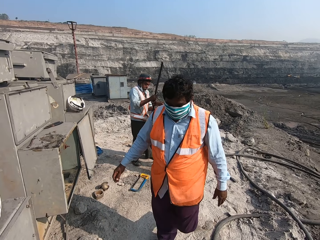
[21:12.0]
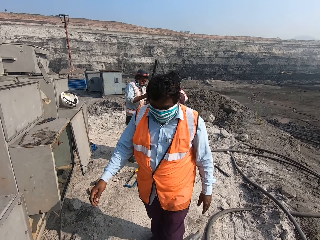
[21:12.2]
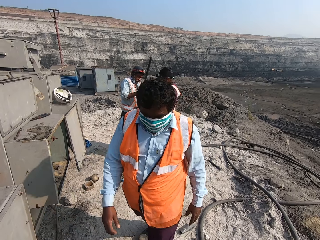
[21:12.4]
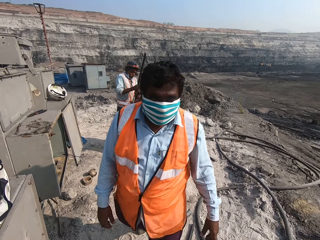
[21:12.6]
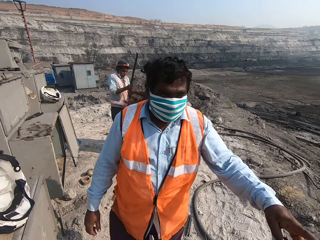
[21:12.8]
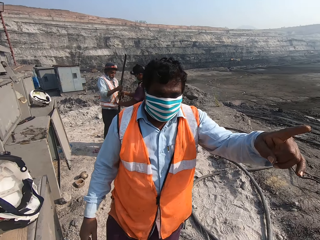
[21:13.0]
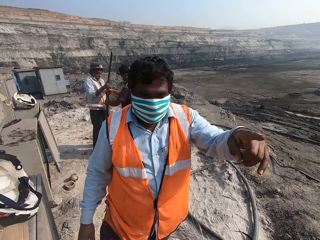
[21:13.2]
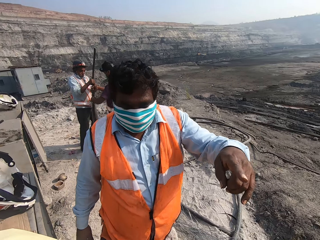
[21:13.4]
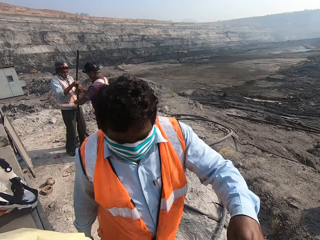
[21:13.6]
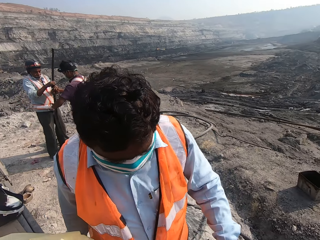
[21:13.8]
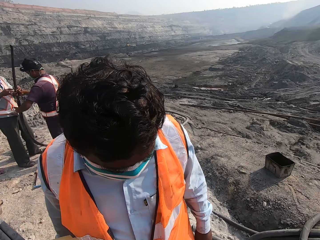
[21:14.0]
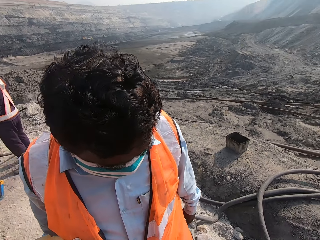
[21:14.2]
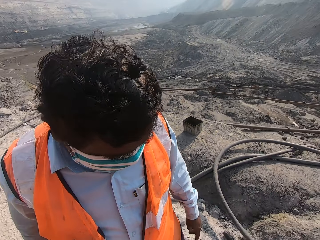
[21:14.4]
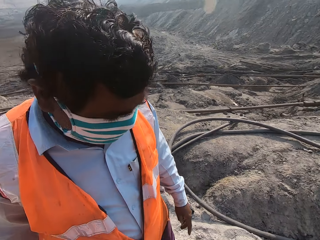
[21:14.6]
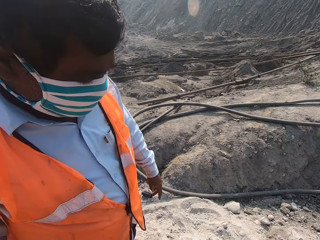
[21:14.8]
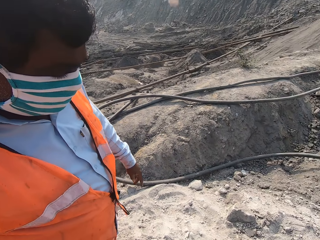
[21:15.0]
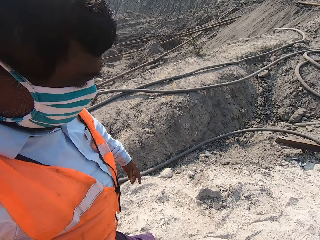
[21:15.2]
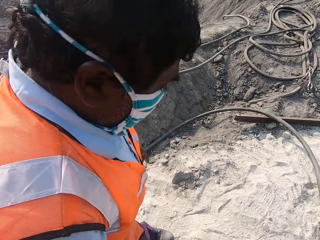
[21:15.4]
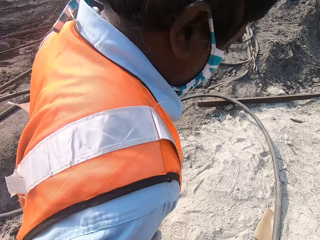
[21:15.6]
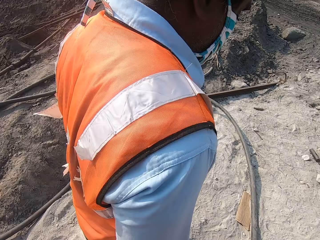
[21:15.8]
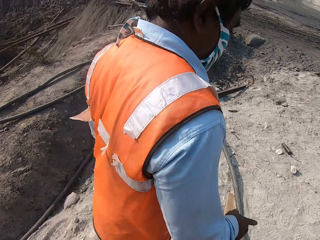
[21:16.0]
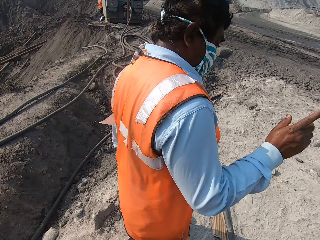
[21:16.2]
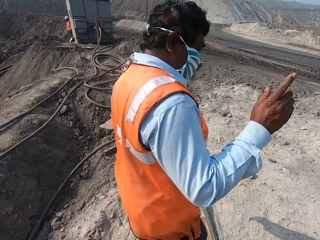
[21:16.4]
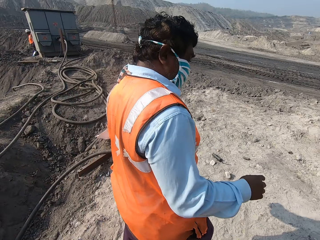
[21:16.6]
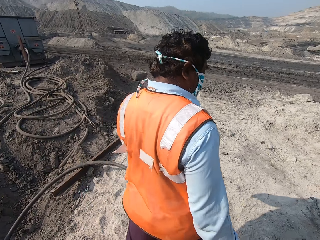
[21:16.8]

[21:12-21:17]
The camera wearer talks to a man. They walk back.

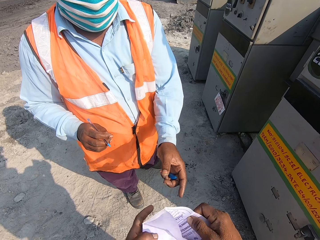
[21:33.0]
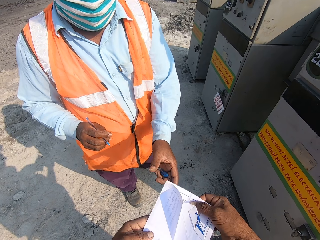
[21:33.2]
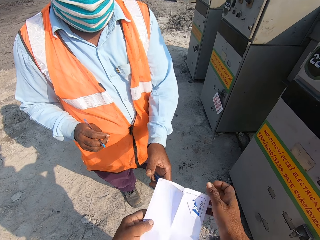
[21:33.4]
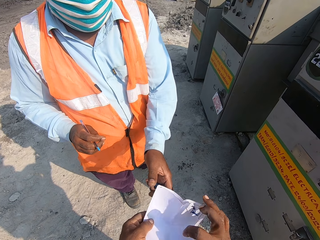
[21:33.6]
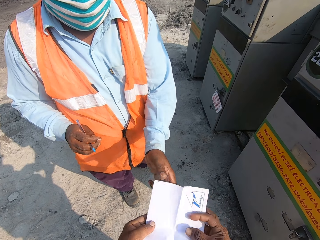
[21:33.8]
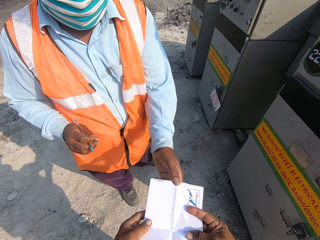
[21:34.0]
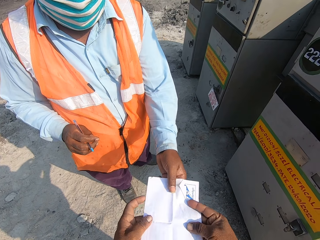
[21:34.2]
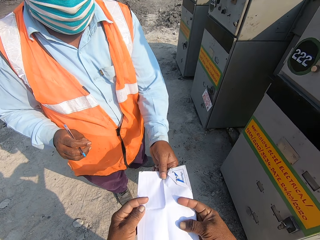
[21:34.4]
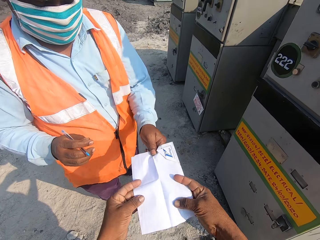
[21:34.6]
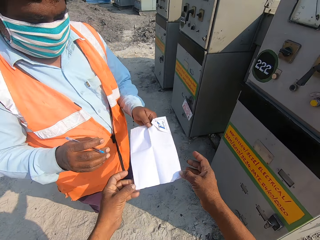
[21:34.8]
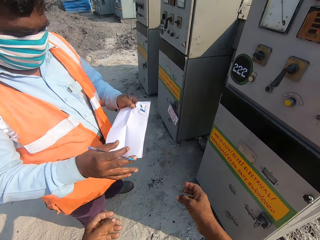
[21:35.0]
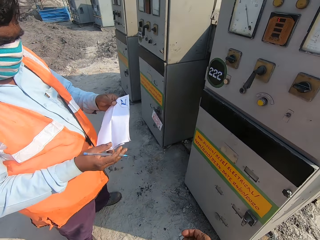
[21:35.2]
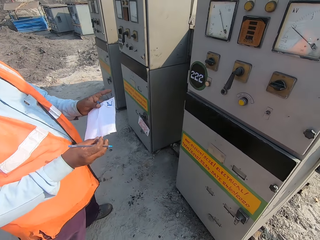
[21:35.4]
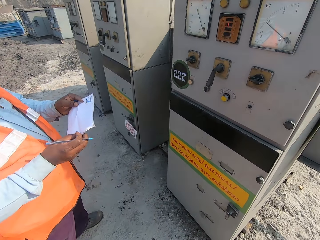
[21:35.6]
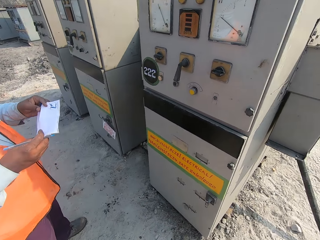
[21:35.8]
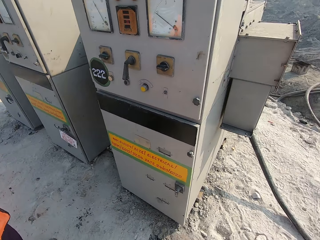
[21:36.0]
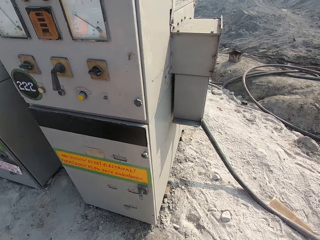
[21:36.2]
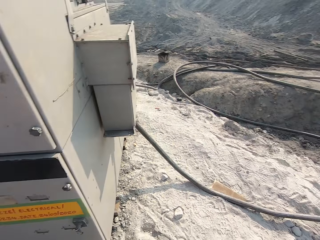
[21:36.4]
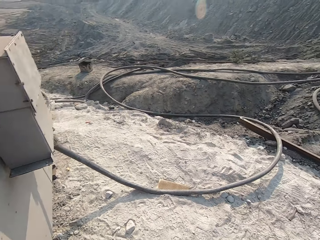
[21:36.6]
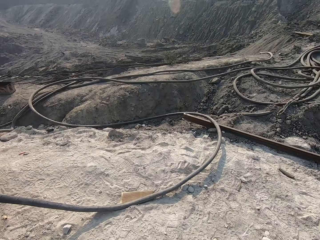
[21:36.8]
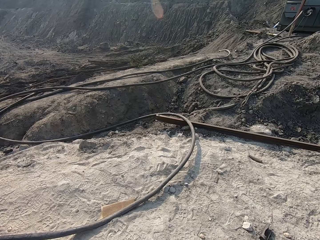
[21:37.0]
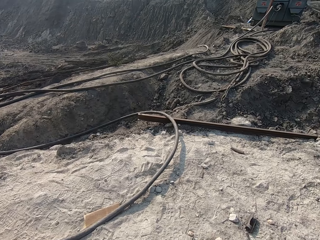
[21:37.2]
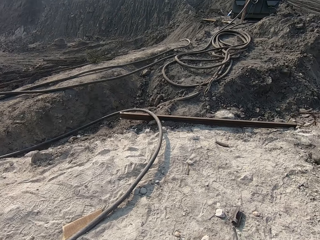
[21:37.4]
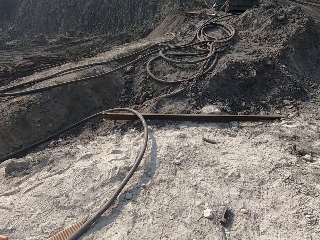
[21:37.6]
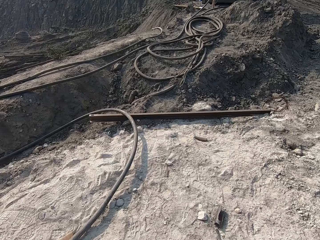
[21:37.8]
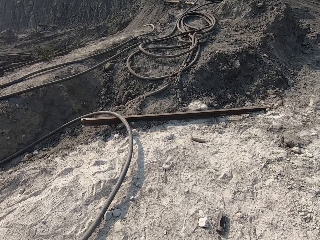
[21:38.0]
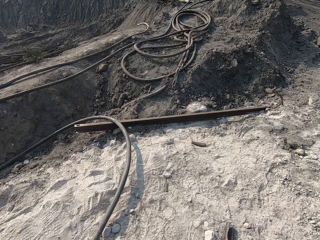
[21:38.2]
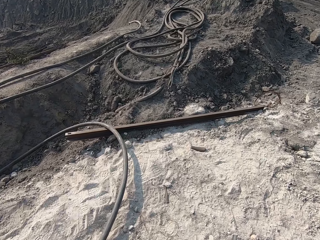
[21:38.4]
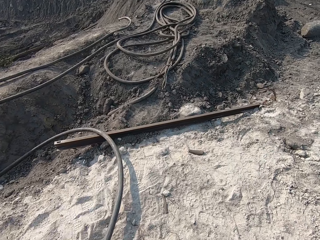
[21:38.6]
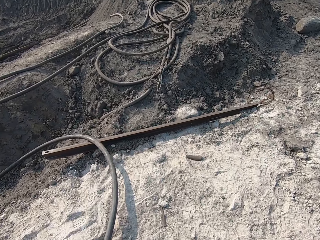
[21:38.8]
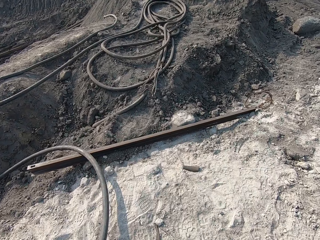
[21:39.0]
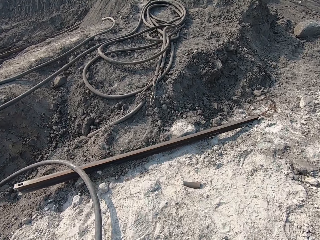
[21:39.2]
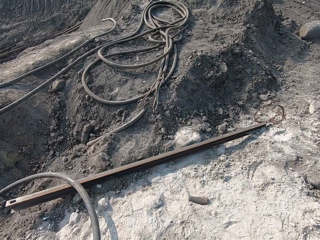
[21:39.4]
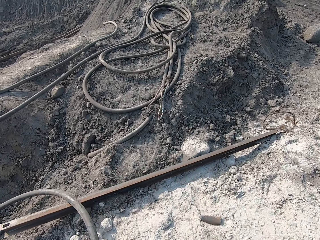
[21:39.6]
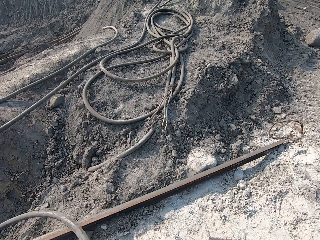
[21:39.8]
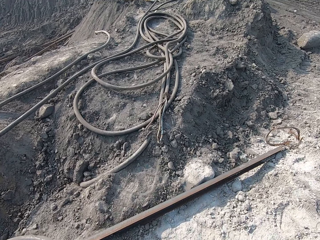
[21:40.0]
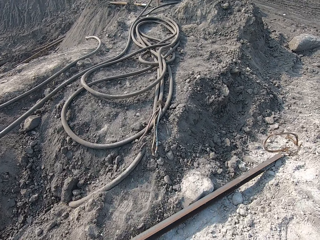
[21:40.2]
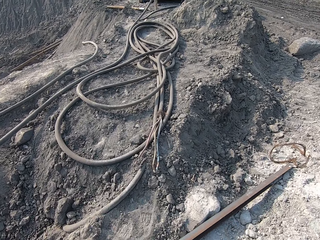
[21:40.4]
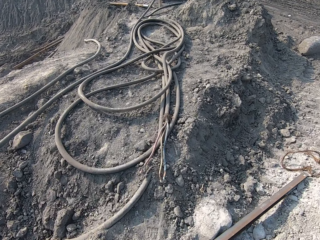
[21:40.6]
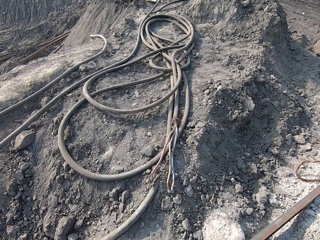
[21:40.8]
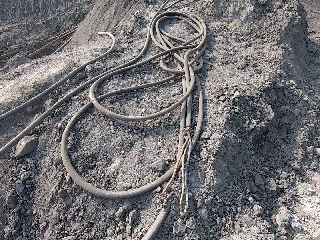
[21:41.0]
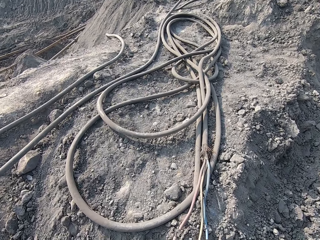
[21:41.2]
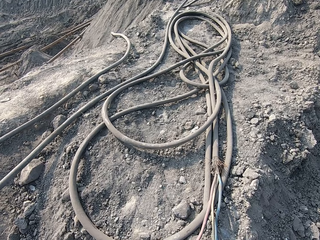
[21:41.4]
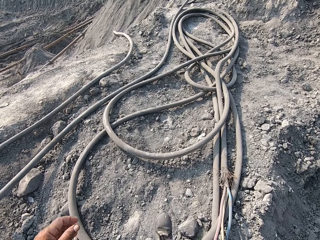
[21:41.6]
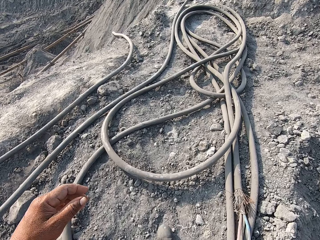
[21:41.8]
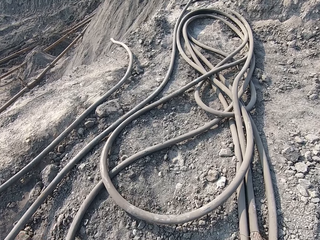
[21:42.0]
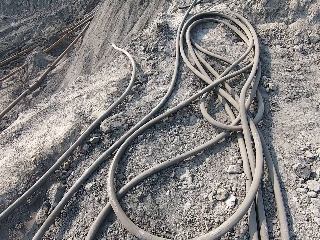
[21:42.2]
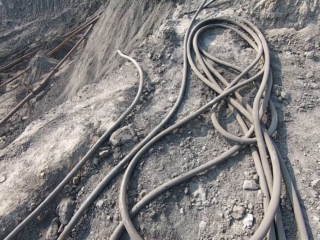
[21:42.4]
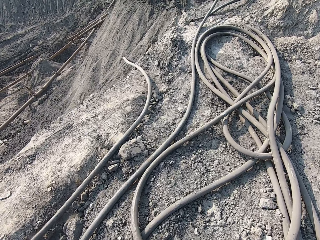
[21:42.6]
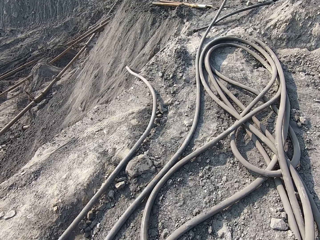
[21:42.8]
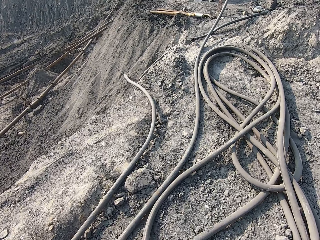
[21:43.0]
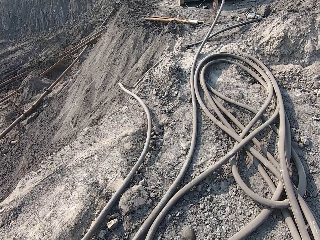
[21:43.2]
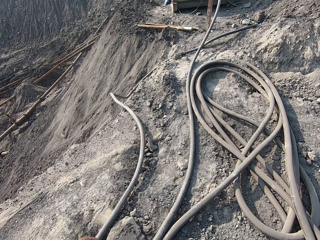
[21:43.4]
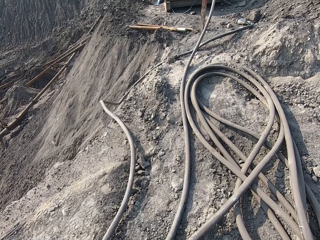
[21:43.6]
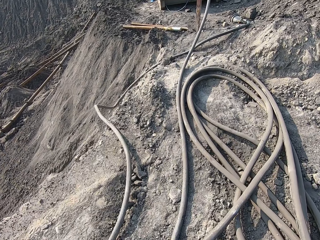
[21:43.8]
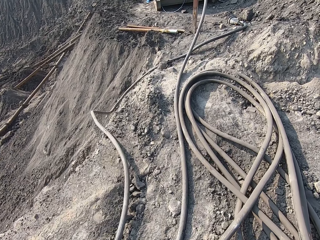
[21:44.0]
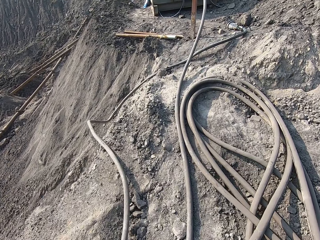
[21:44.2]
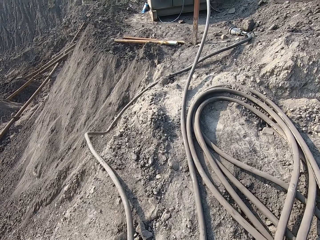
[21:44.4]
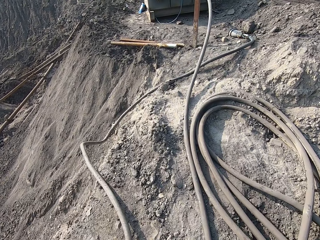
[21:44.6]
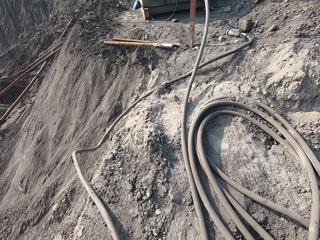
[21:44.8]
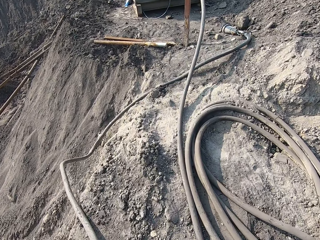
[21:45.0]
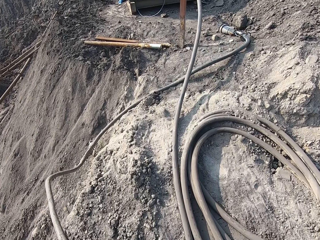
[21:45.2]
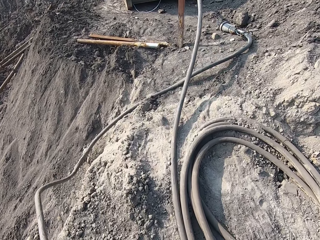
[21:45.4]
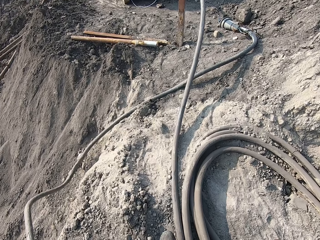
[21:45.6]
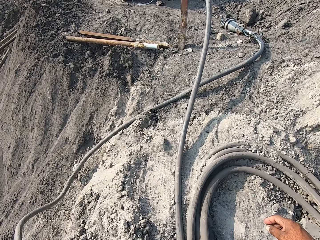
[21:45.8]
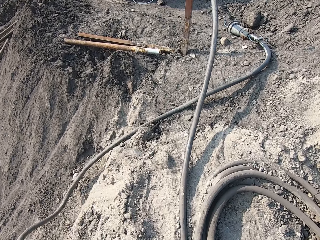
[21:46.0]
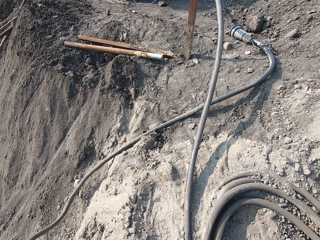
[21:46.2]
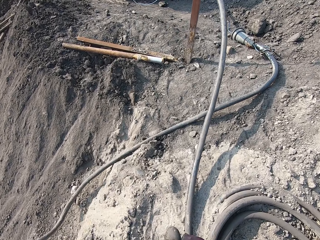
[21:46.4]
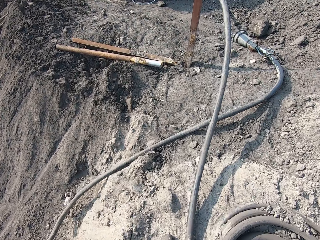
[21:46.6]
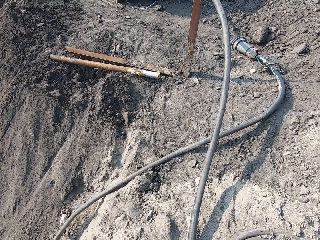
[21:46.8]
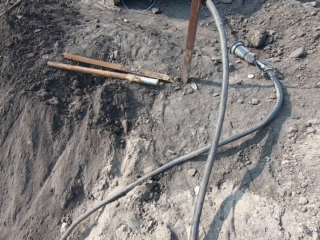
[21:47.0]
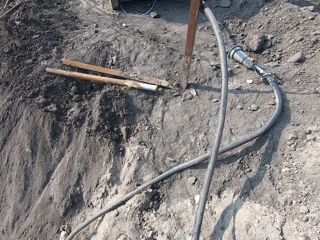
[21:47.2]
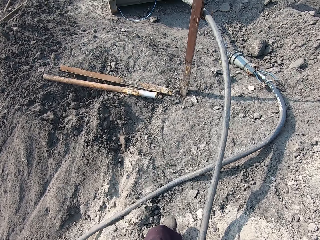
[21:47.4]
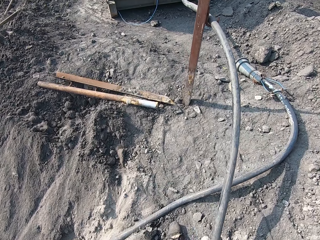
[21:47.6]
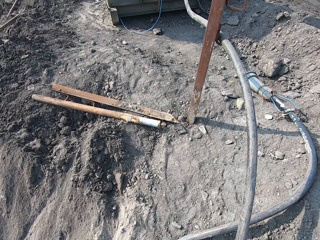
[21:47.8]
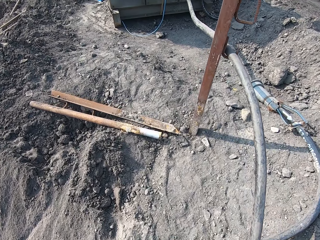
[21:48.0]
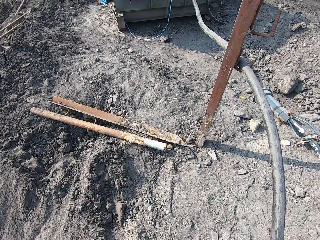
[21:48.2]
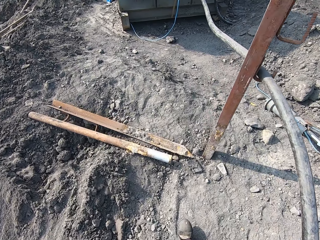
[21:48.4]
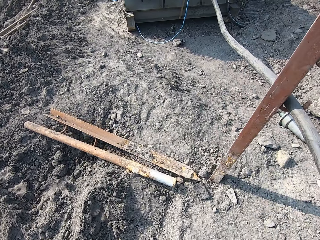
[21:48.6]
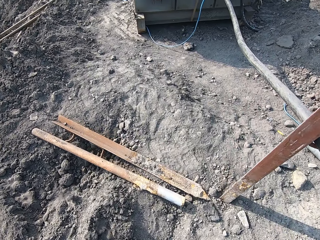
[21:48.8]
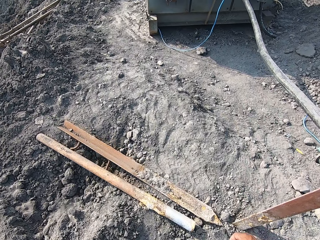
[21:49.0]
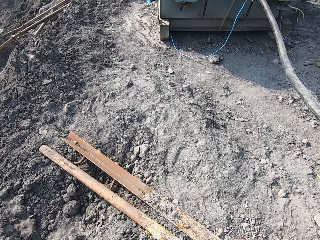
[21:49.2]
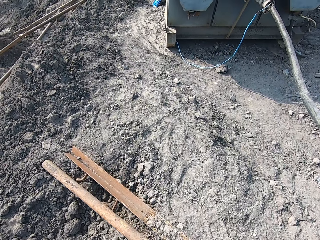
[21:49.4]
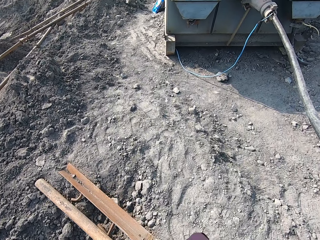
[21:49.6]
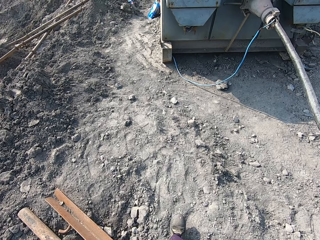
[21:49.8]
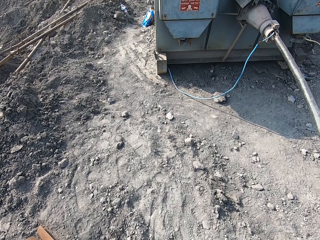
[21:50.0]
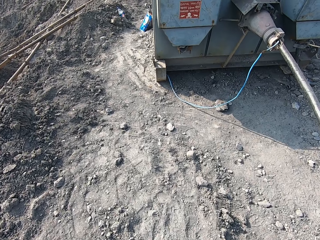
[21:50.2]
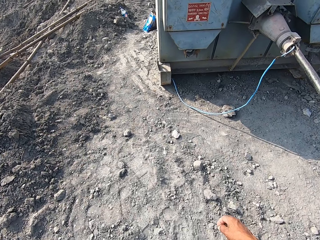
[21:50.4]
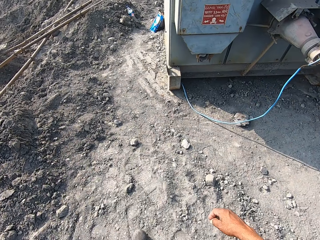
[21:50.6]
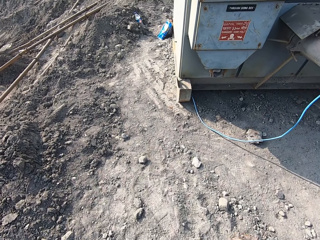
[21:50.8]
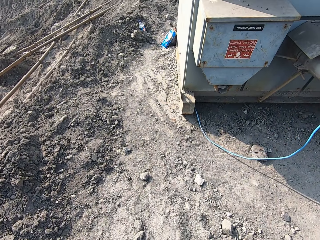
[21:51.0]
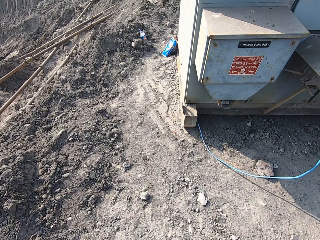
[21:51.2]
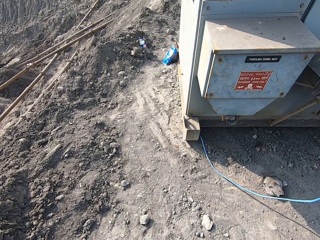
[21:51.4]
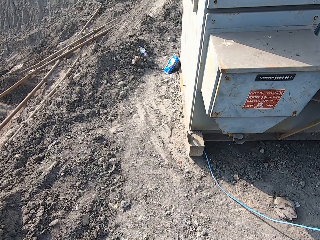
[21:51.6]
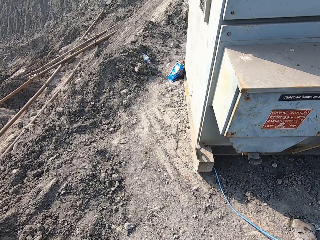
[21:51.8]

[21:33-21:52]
A man picks the paper from the camera wearer. The camera wearer gives the man the paper. They turn around and walk forward on the ground.
